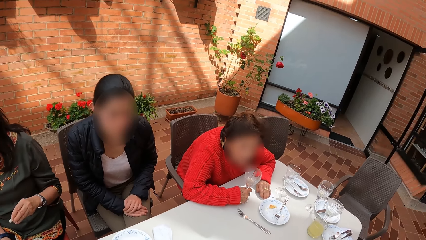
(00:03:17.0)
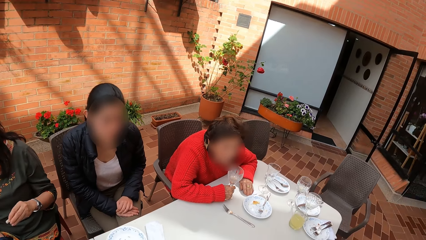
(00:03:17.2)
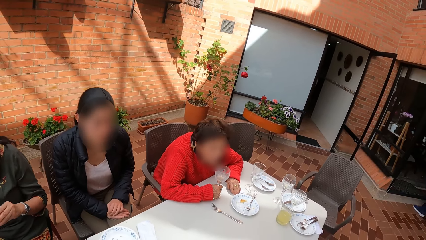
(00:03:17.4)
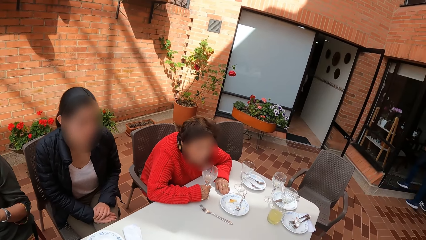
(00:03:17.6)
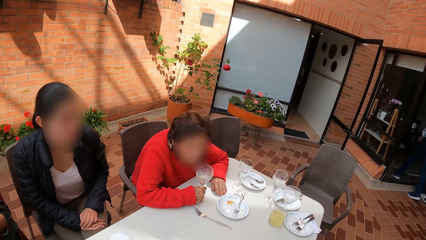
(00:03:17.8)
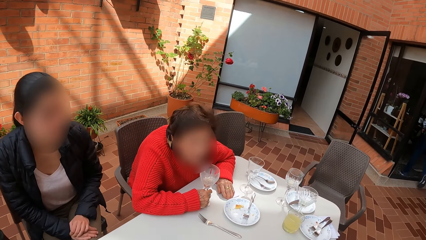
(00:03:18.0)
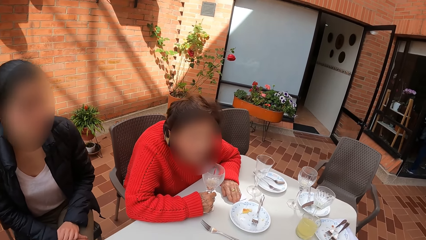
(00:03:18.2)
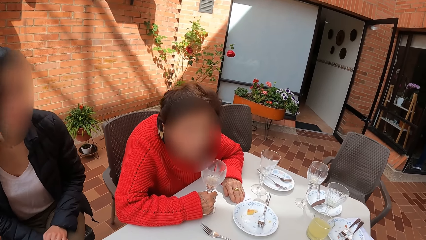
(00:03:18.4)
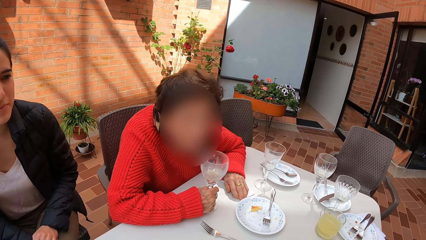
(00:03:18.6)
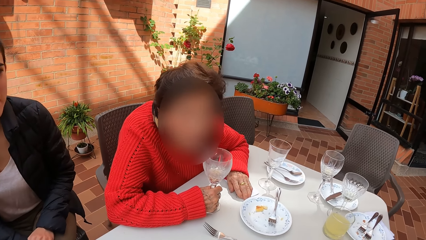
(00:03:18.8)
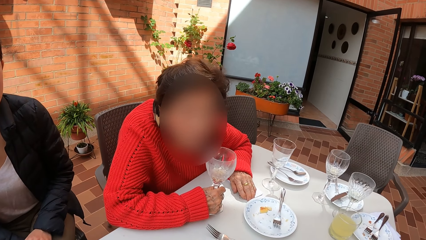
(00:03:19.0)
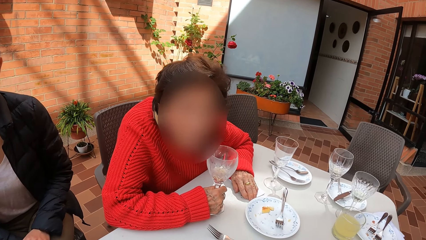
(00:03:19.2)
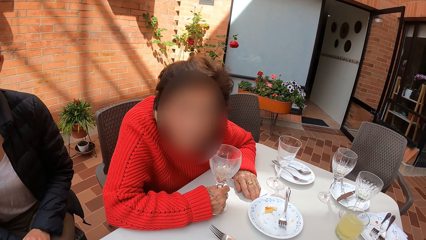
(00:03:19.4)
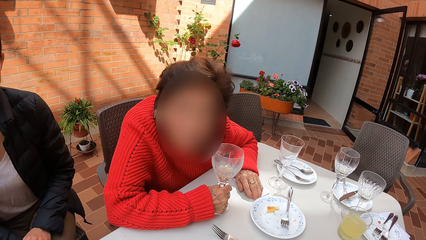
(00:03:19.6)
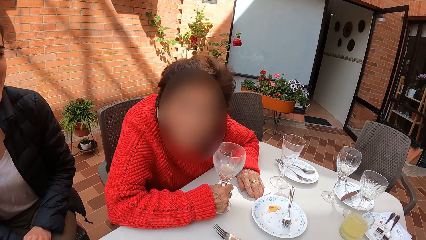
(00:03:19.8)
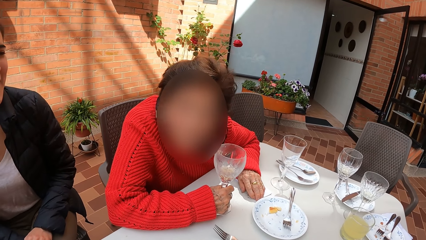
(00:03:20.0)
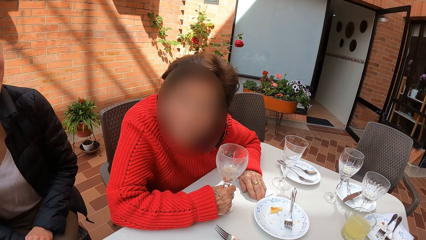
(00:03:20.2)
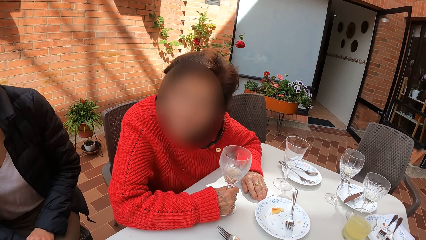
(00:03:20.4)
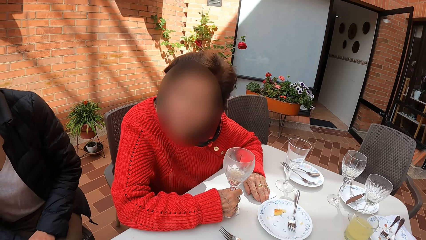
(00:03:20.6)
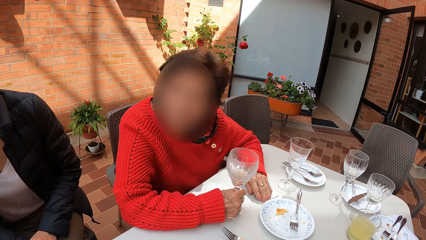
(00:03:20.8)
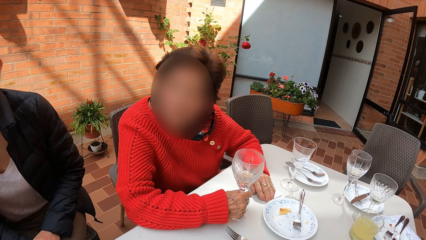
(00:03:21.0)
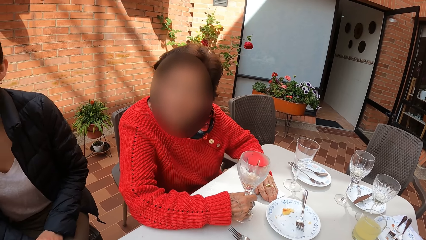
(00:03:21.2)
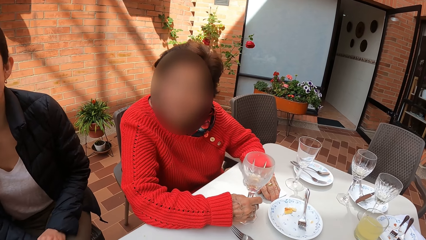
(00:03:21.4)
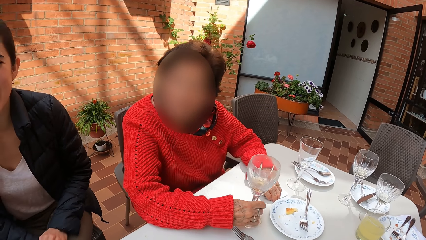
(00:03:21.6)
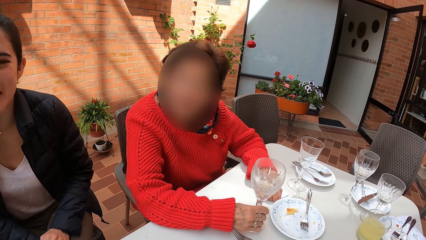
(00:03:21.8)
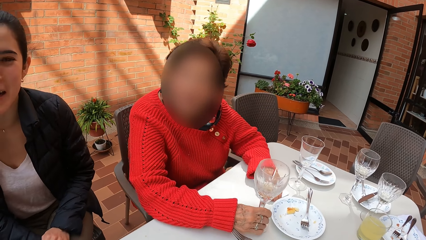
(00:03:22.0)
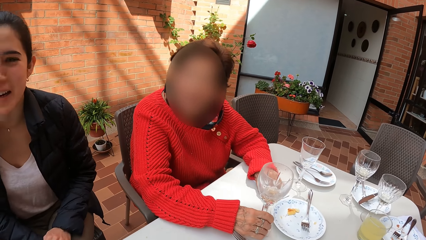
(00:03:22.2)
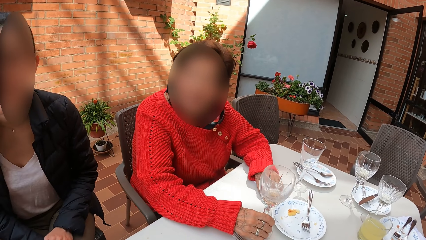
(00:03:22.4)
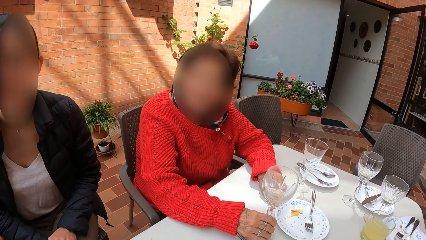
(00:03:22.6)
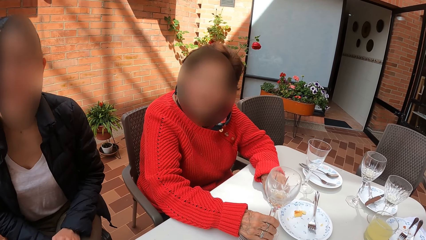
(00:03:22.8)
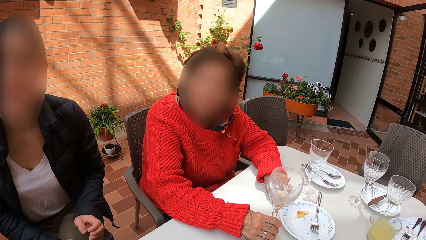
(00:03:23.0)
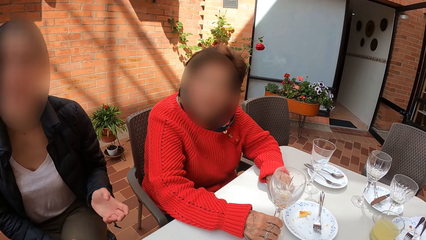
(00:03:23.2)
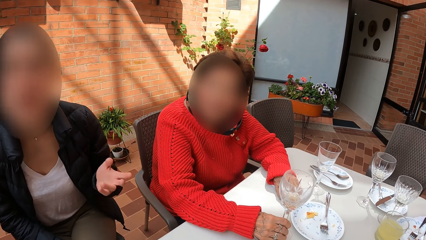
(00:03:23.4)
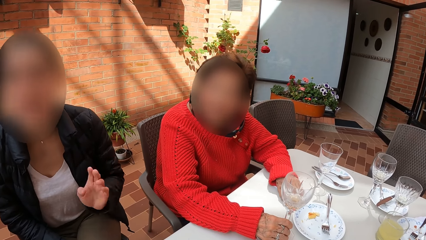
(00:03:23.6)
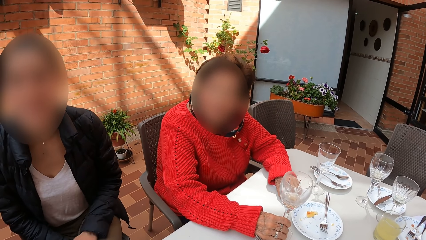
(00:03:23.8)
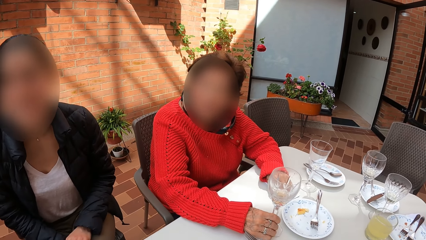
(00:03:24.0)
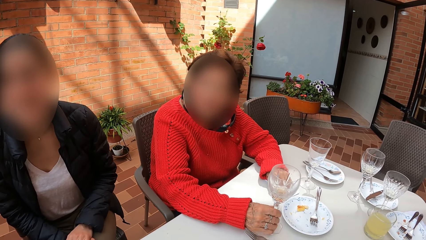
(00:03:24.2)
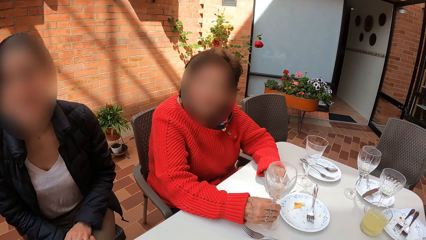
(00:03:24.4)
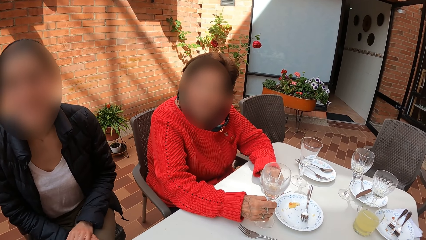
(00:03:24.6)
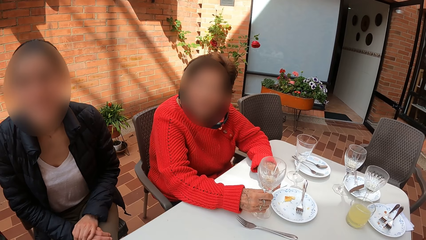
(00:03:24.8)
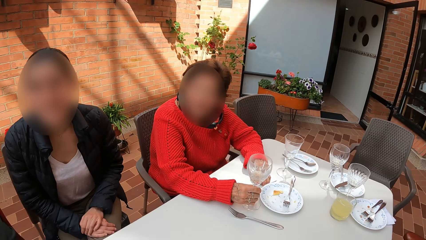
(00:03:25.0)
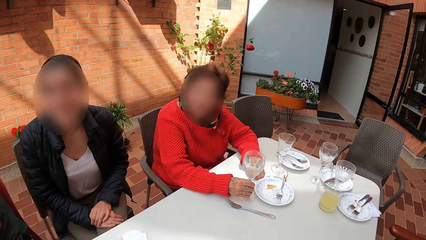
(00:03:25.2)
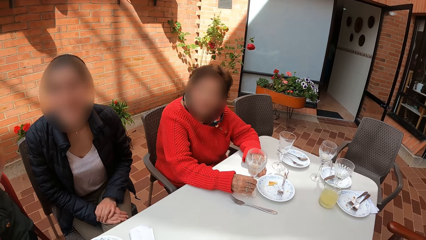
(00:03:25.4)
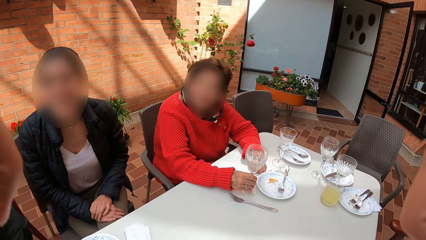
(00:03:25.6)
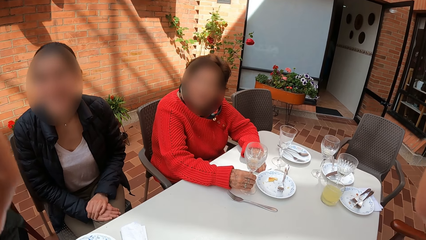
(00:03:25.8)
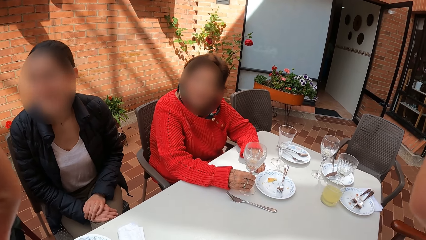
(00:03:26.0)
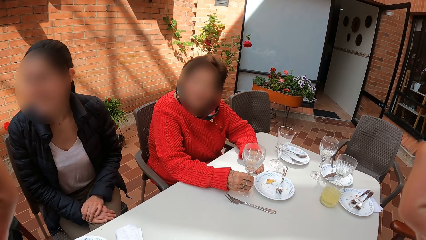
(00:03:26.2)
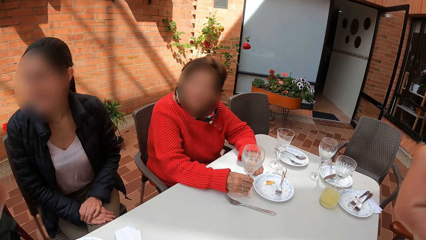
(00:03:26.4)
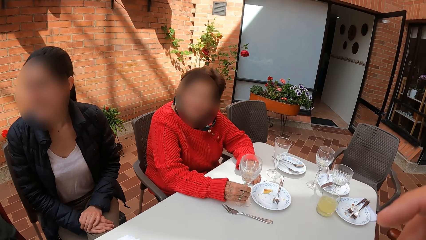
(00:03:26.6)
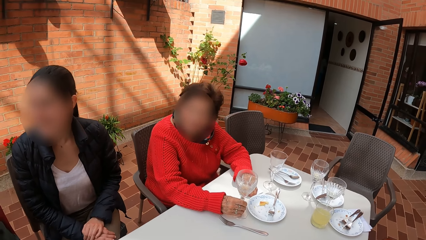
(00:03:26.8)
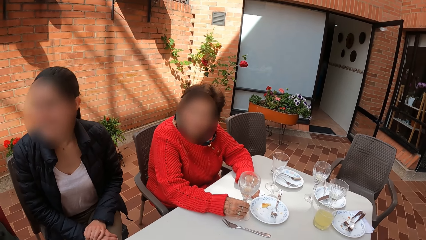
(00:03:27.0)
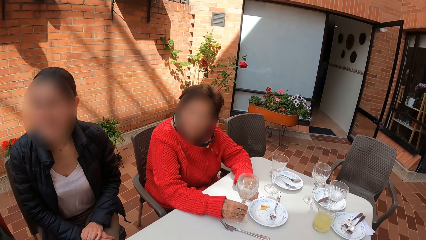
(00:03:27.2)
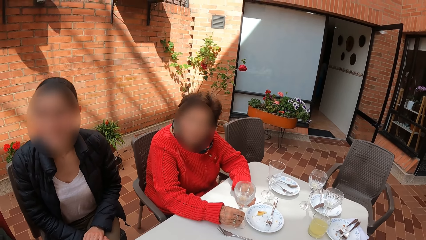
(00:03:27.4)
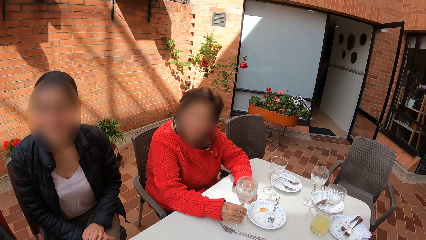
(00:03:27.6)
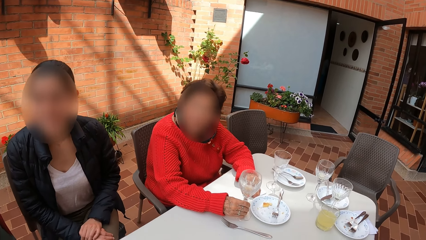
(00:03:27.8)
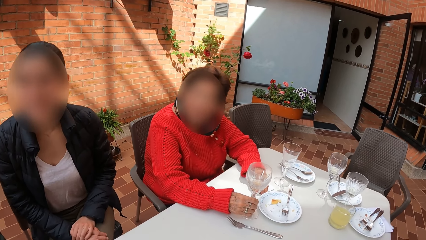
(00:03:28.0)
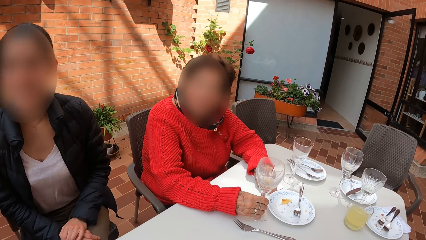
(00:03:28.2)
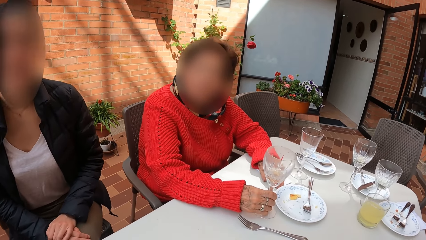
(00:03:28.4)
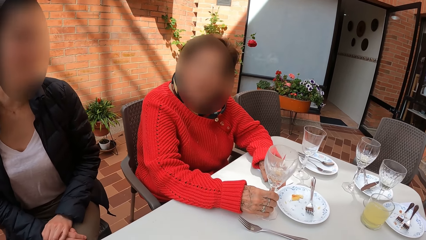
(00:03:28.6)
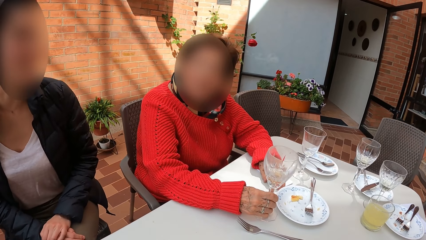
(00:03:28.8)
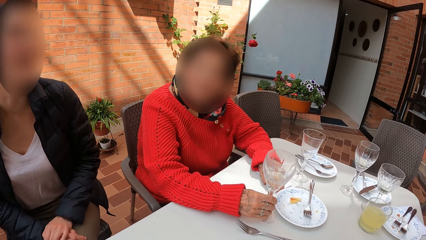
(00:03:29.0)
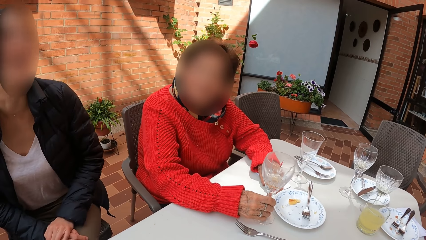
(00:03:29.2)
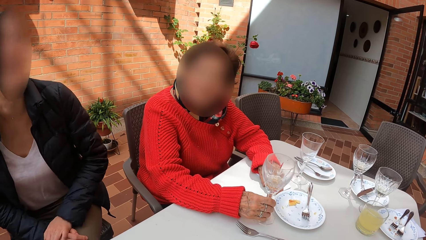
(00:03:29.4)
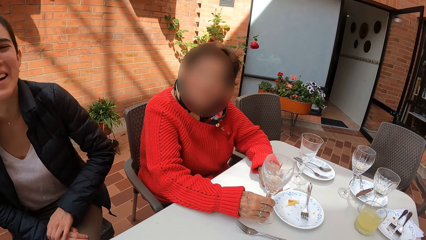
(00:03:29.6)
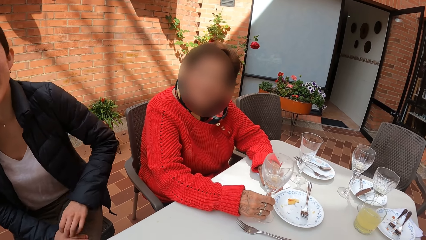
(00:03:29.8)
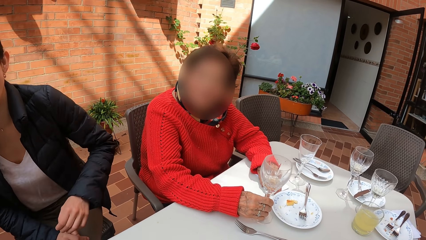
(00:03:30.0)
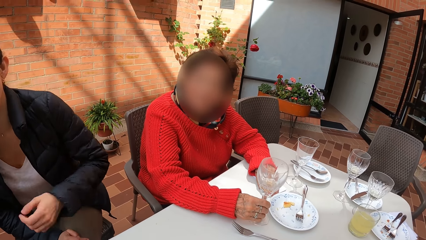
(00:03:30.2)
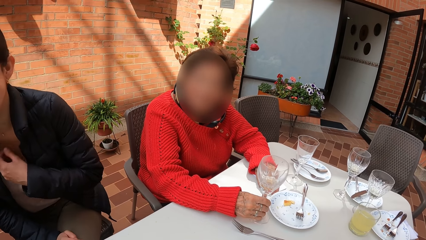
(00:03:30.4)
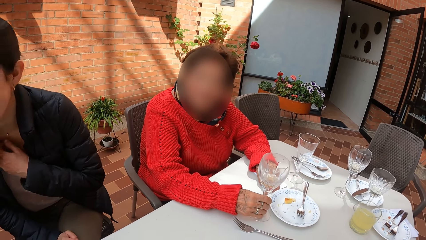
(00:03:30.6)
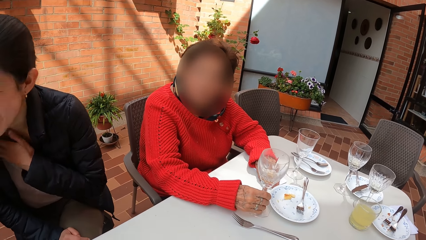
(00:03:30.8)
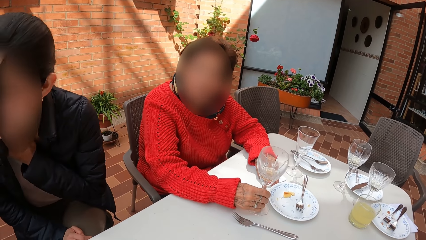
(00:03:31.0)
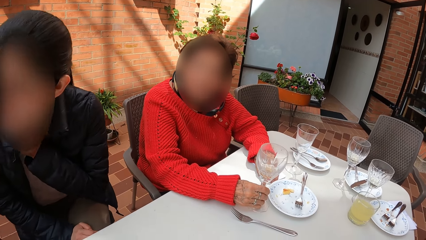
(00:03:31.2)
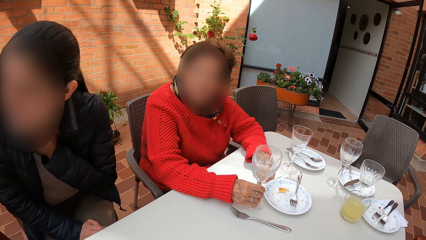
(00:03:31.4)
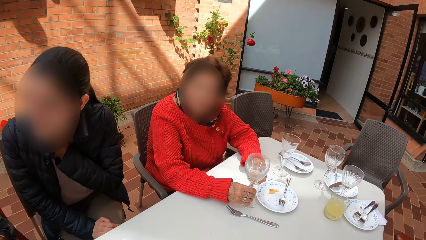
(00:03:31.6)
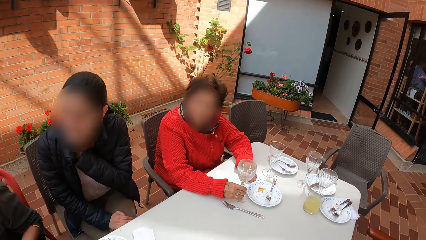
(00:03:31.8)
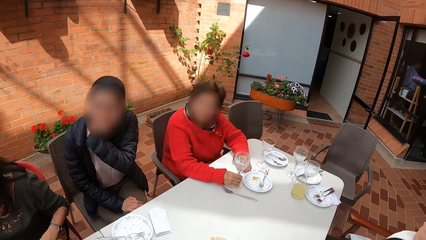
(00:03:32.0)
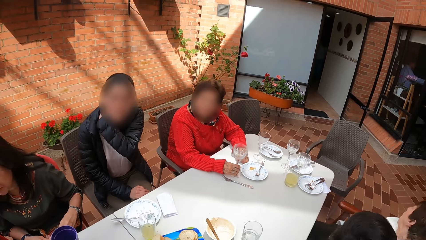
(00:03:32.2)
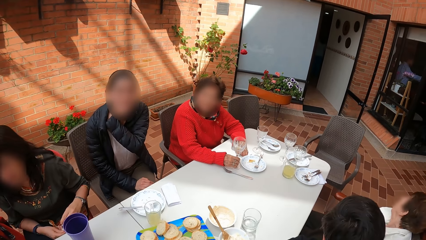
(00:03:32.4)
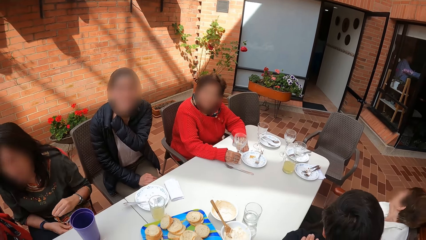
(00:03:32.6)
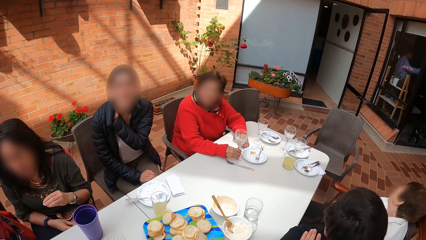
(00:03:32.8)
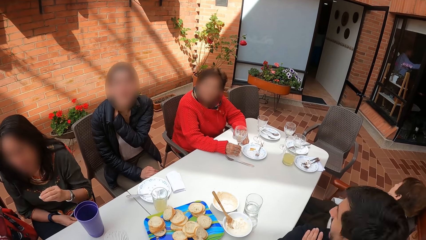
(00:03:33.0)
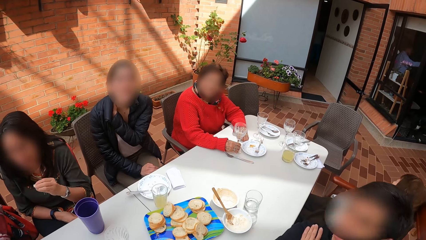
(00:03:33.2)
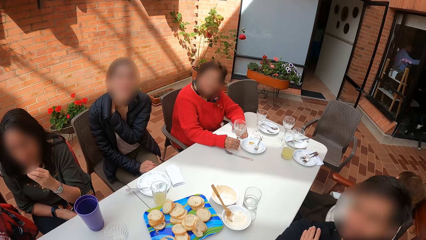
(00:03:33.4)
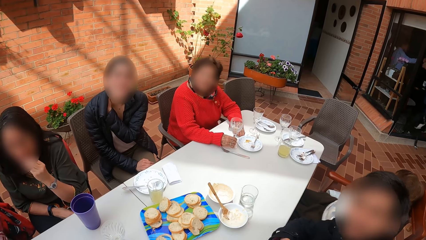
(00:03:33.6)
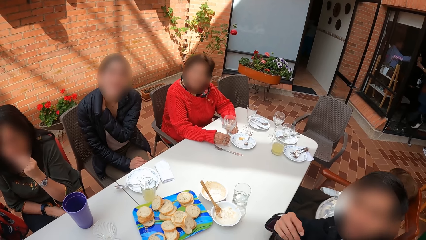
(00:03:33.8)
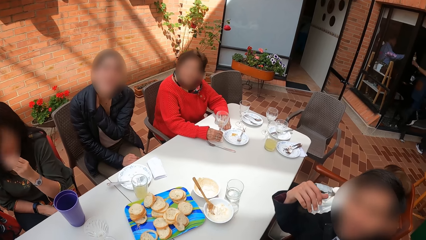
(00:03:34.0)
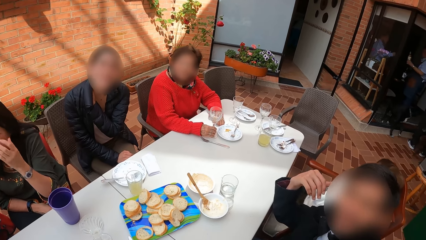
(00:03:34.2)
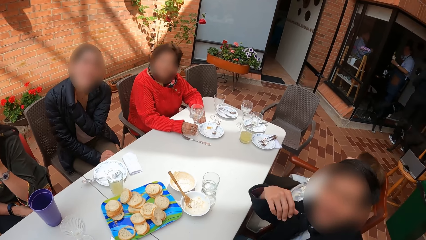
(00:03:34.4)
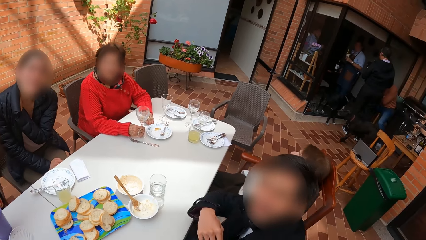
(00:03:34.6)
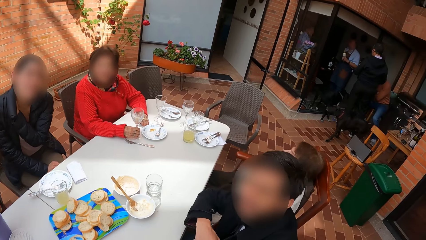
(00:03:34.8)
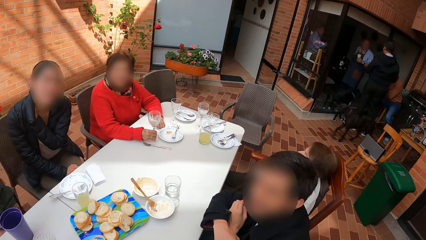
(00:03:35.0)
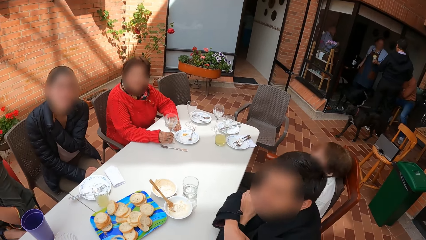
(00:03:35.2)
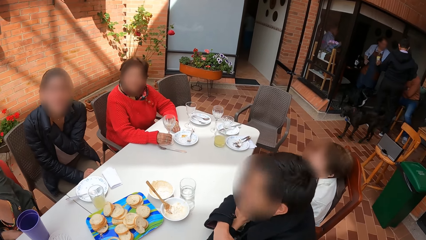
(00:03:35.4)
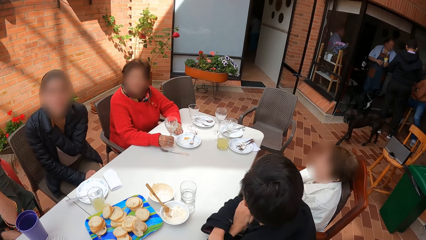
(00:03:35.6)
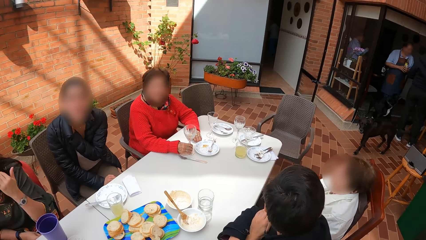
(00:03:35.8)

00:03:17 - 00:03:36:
The camera wearer converses with a woman and another woman. The second woman moves a cup on the table with her right hand. A person moves the hand. The camera wearer touches his camera with both hands. He converses with a man.
